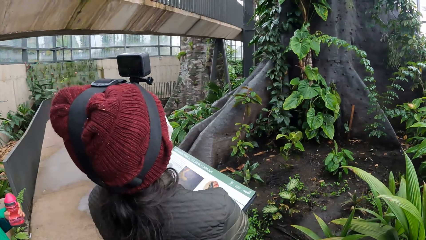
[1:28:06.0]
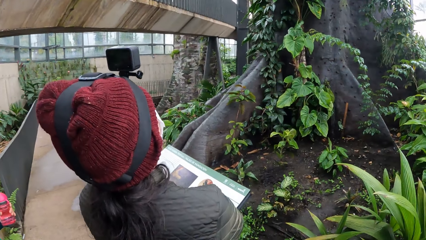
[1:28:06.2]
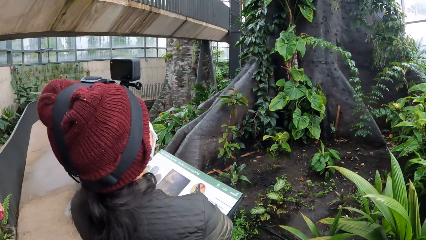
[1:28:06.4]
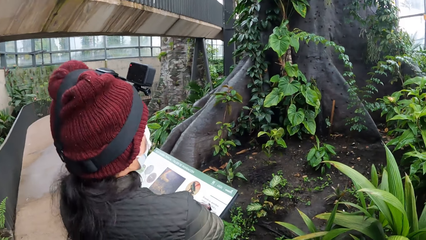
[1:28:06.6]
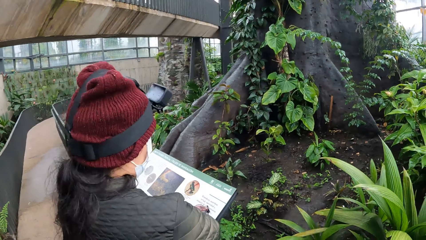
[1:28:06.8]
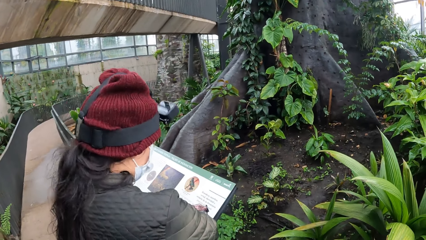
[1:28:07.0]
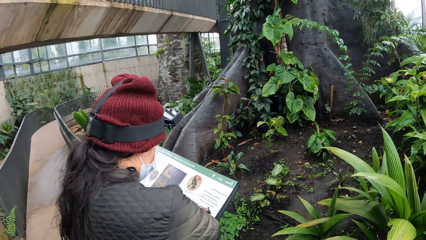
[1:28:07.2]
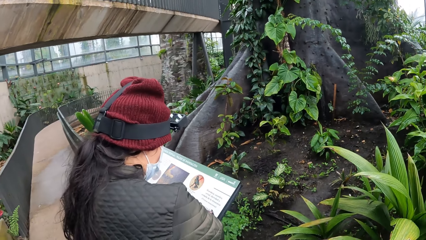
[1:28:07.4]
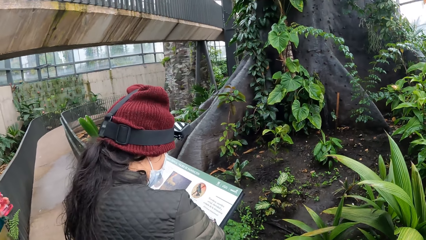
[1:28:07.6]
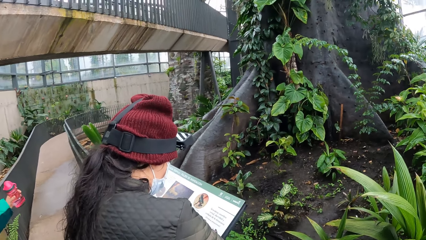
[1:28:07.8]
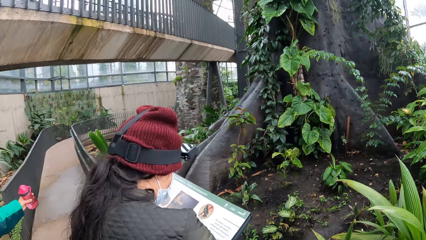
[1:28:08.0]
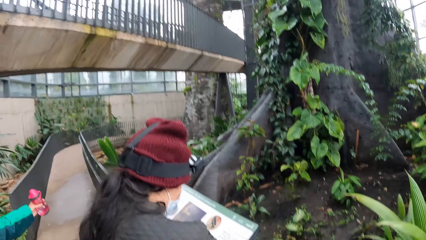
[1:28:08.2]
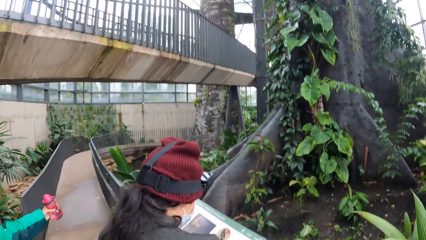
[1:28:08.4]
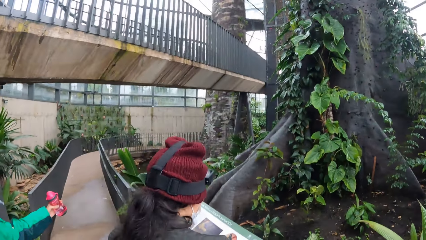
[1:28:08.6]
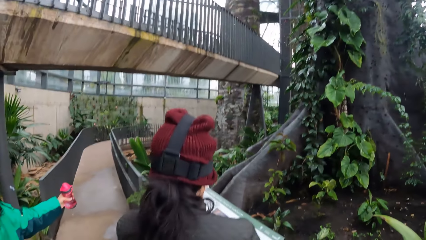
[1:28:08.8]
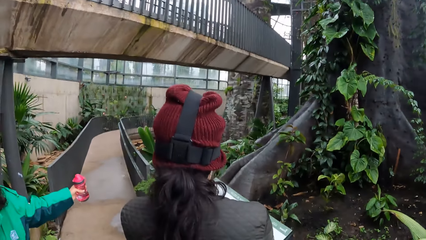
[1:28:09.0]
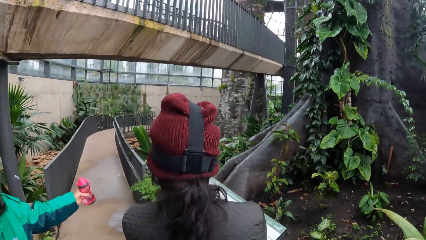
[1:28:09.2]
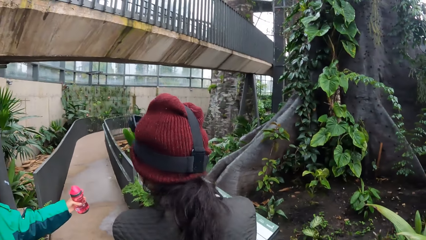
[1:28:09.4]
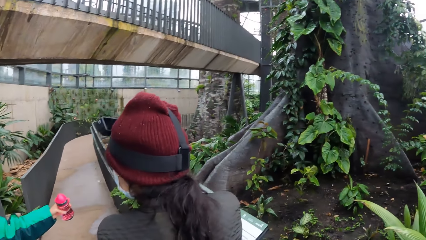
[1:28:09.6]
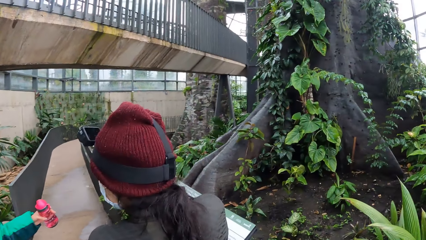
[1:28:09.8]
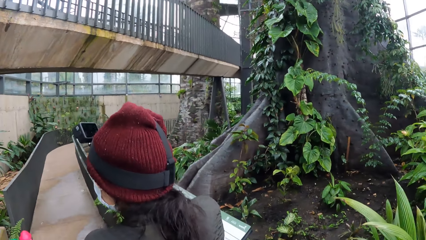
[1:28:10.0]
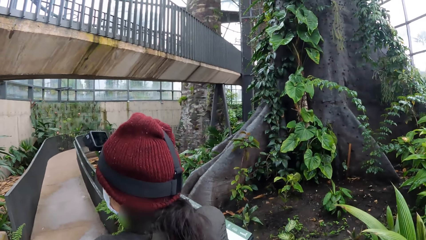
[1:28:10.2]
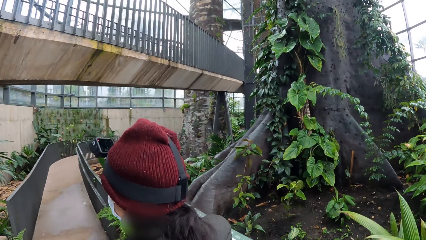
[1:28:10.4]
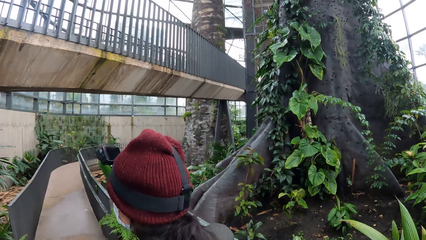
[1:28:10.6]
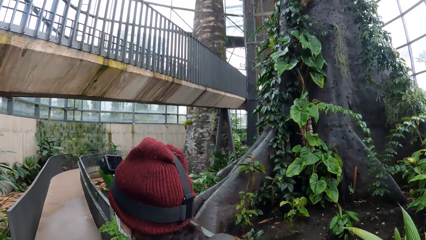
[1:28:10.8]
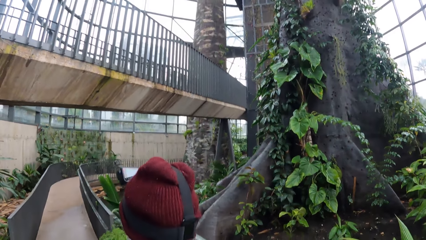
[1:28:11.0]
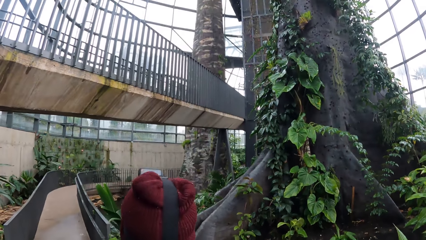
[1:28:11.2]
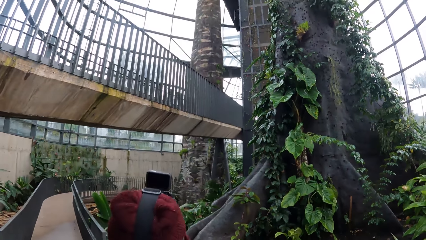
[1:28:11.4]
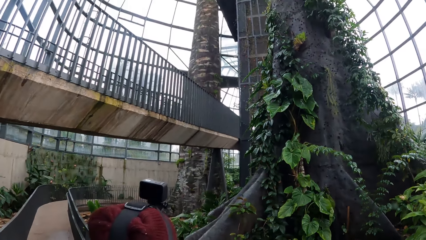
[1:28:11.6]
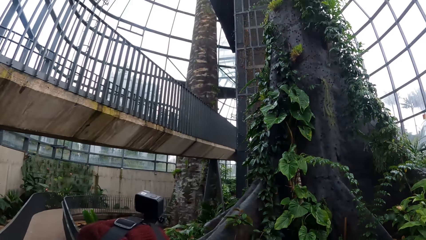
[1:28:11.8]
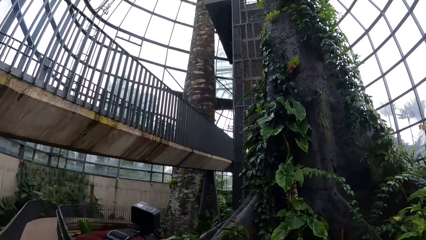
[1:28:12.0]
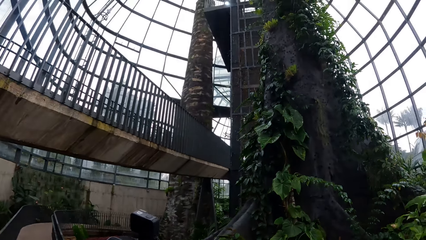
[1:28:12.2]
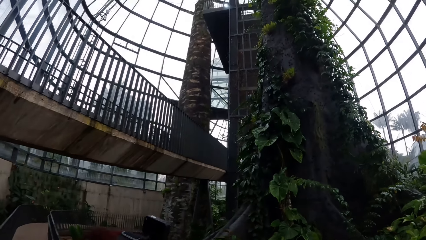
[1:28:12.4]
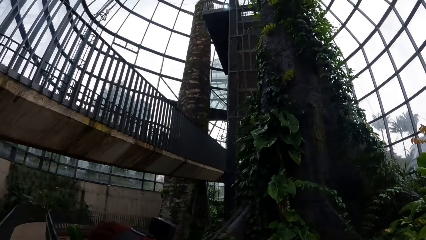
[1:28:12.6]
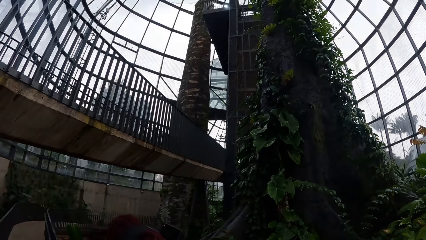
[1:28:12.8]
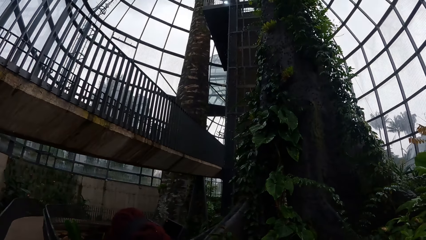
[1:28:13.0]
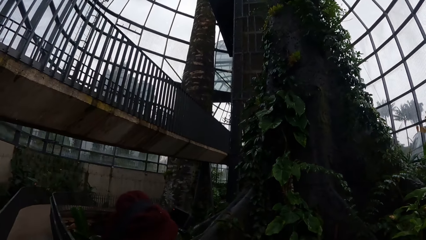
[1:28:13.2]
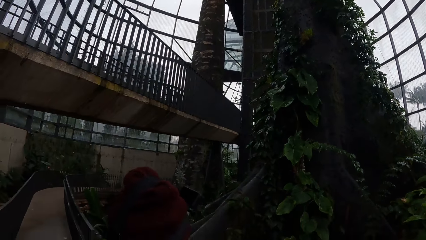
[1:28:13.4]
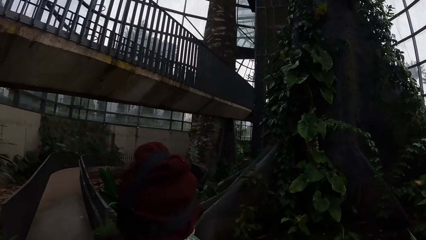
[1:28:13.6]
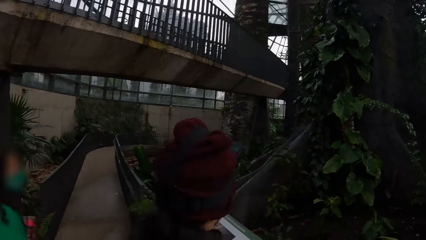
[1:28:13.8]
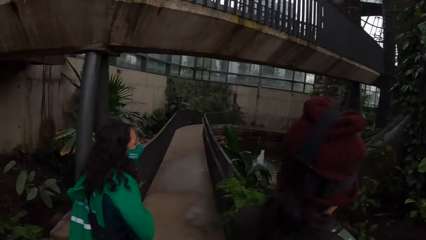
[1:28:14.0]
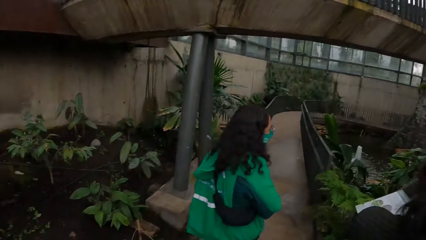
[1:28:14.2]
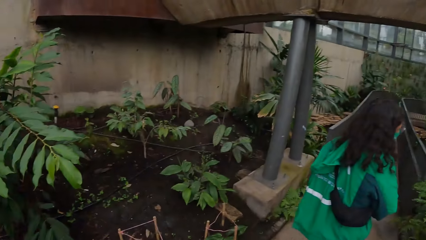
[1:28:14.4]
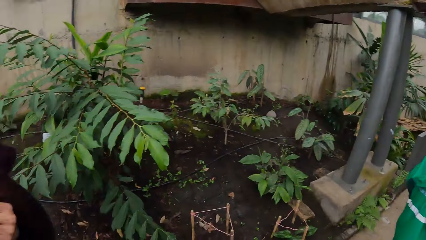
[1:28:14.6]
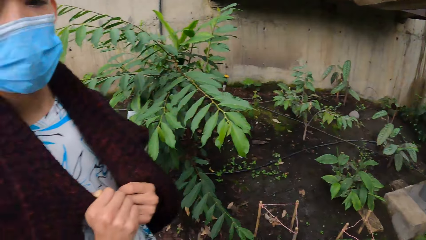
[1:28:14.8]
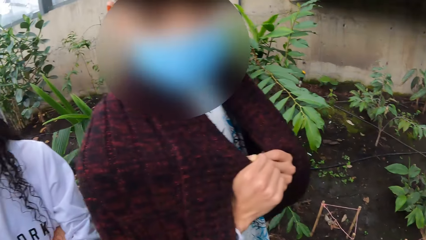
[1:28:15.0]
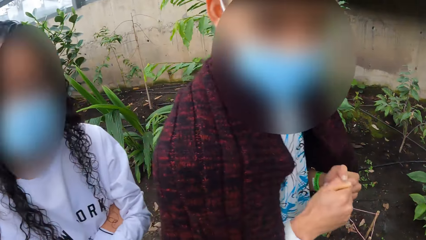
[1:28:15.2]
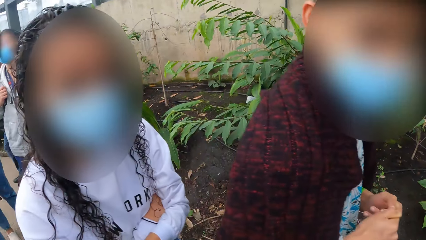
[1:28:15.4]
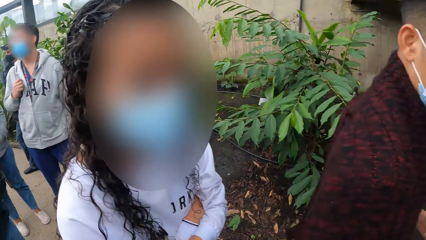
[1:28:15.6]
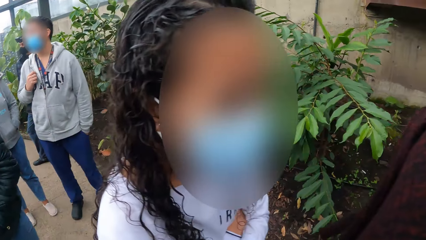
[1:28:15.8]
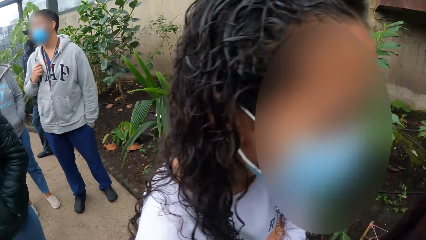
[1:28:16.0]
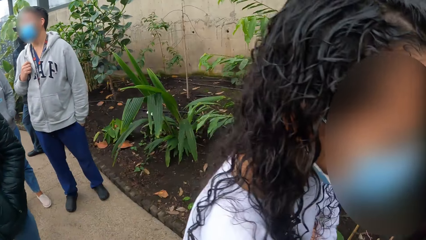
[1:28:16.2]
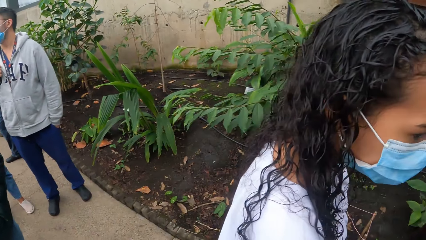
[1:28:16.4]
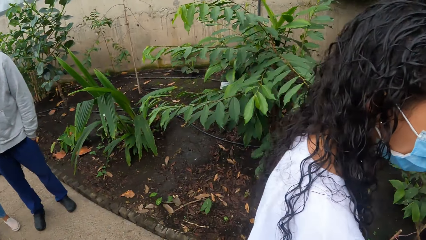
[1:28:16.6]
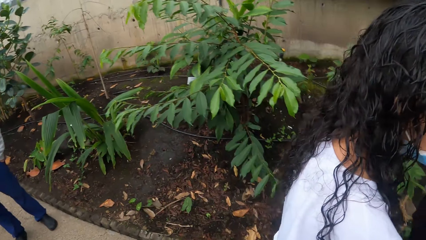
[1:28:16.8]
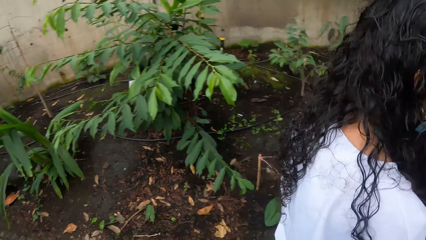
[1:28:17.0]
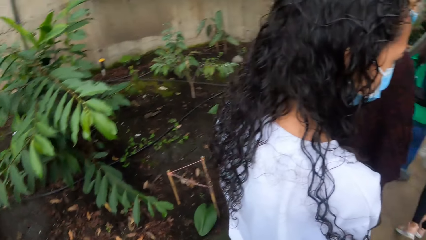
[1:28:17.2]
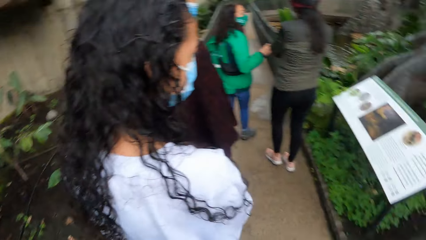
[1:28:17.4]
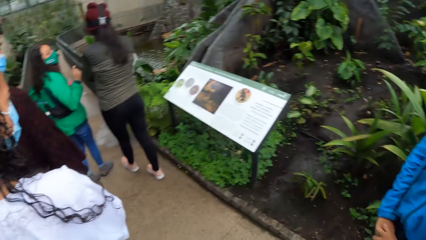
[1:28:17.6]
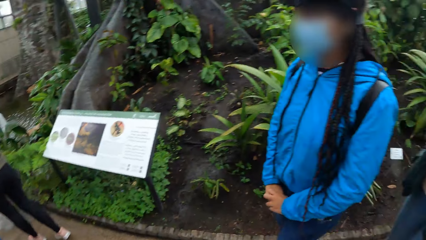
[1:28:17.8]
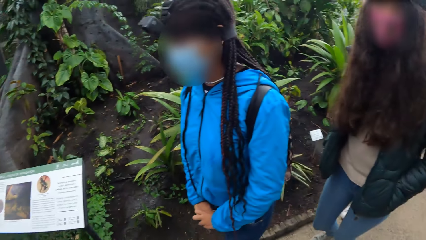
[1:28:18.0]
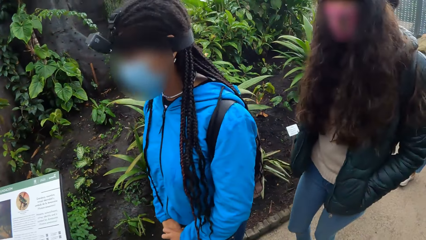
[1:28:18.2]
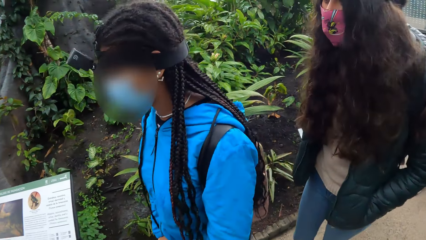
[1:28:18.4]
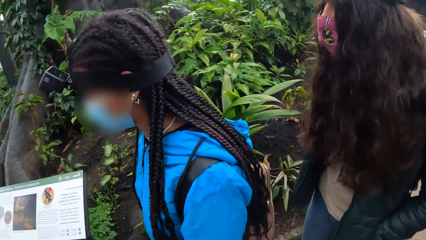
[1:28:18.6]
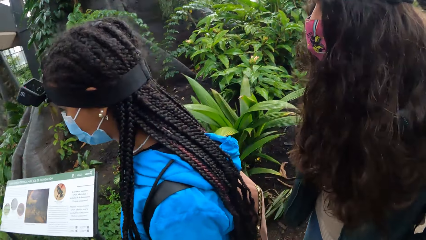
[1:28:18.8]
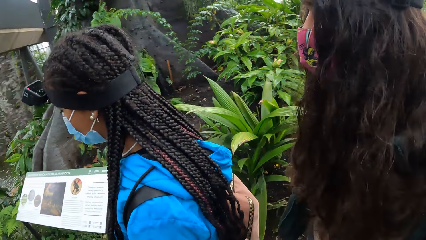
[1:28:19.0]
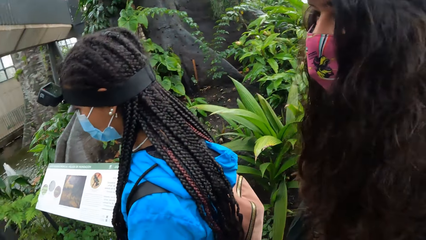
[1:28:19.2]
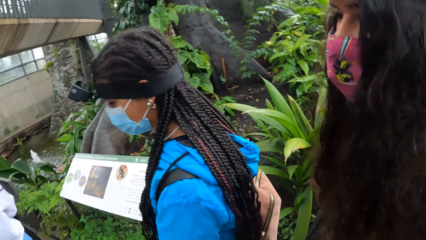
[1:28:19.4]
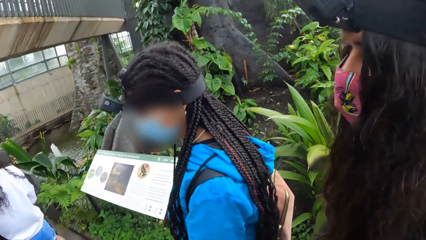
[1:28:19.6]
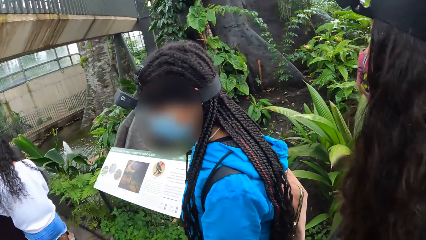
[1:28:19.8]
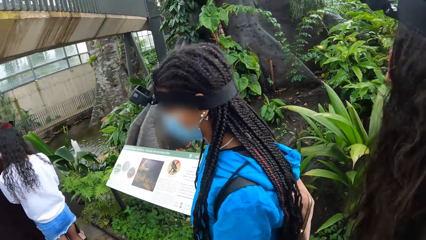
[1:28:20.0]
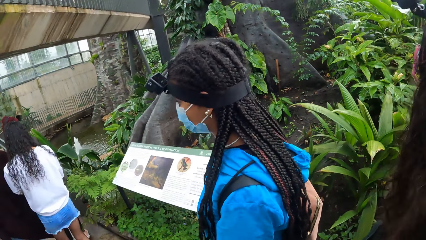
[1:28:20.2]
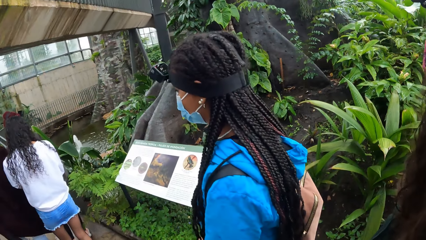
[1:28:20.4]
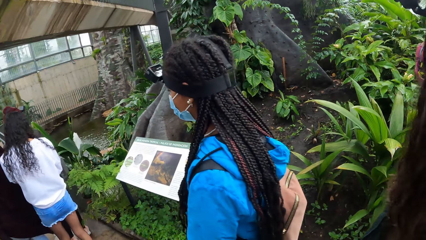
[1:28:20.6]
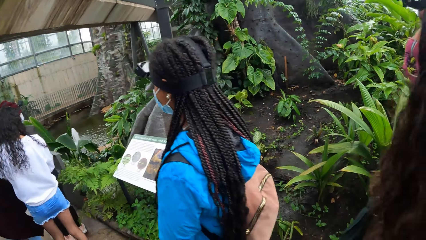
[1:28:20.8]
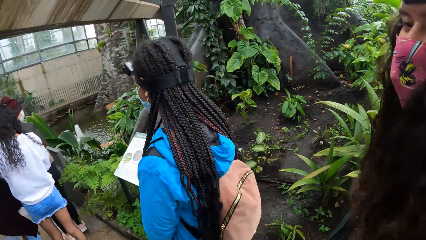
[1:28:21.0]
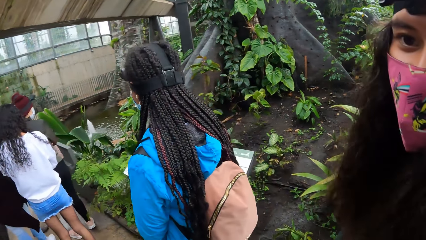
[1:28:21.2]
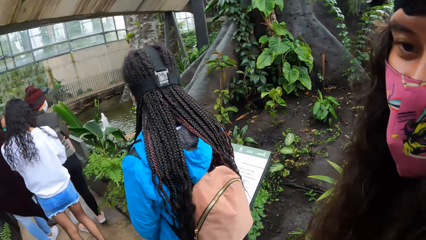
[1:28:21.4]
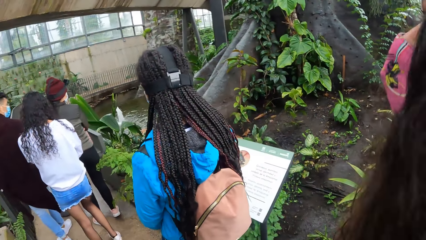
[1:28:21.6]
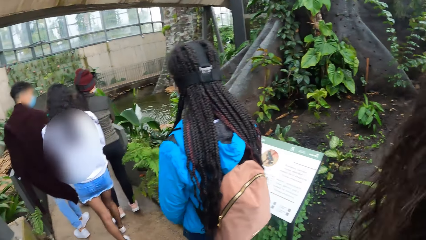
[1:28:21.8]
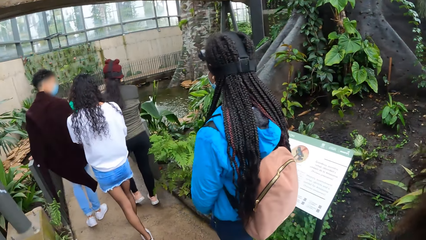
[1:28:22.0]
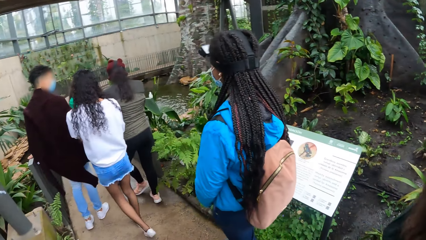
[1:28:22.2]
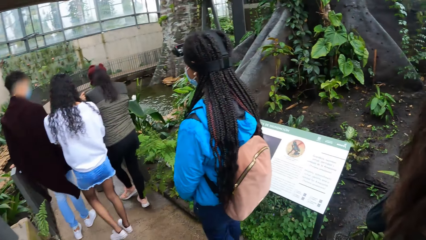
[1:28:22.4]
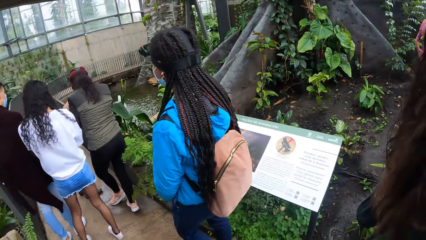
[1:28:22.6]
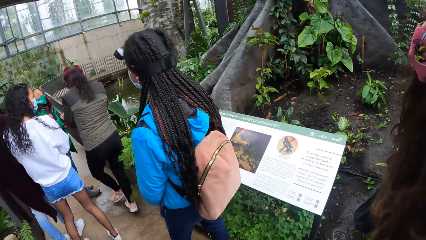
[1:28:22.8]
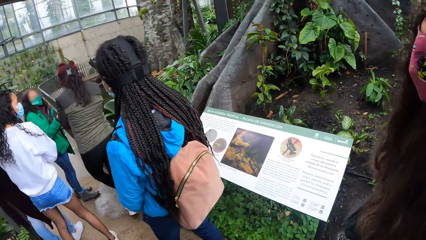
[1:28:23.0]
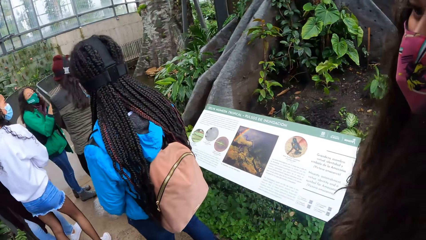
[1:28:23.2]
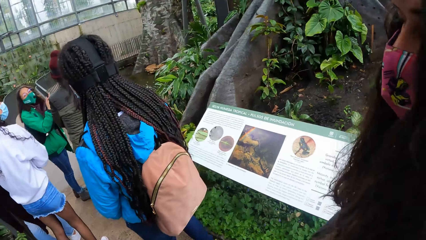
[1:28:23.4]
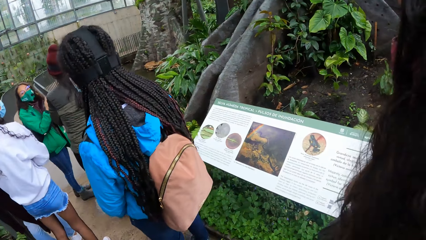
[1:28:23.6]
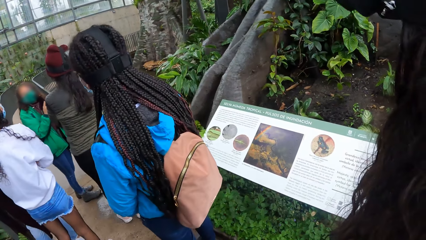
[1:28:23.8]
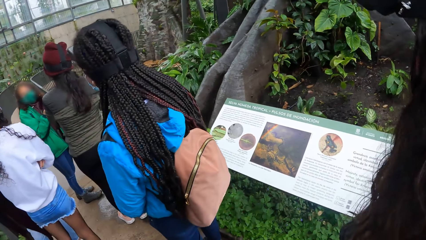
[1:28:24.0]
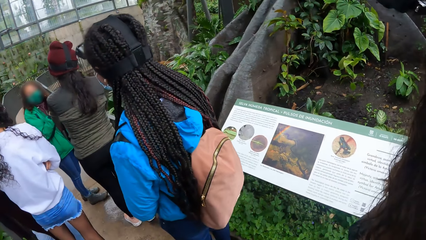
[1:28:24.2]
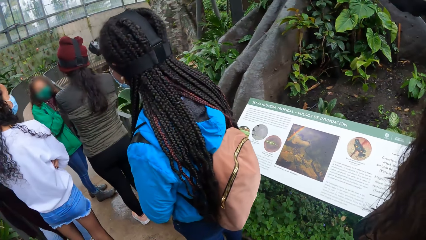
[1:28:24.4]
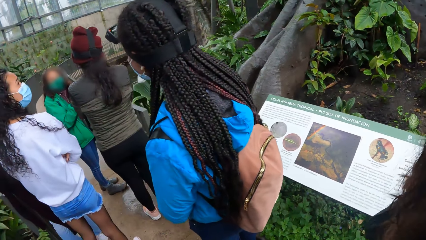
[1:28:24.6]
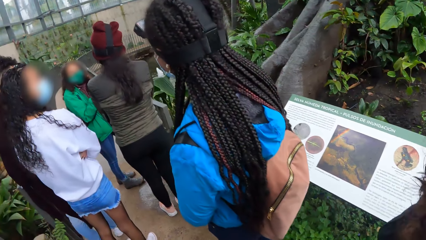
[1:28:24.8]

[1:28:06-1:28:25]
A lady holds a water bottle. The camera wearer looks around. Another lady walks beside the camera wearer. A third lady stands next to the first lady. The first lady converses.
